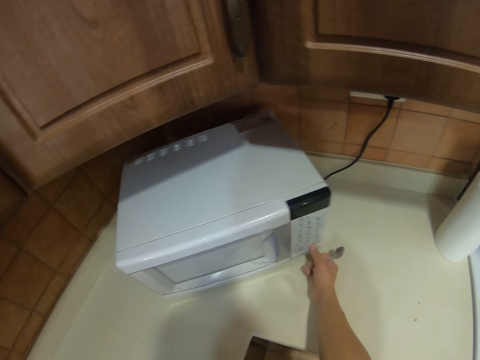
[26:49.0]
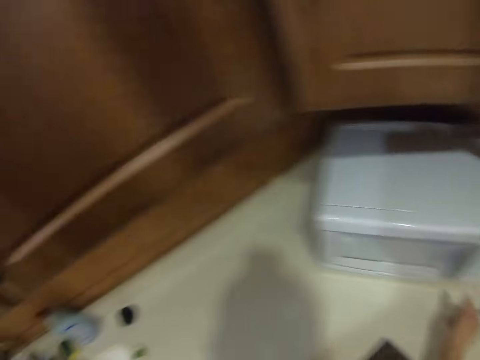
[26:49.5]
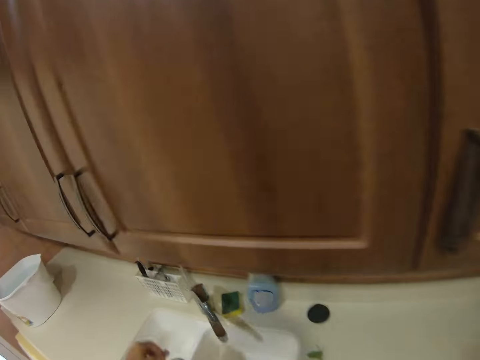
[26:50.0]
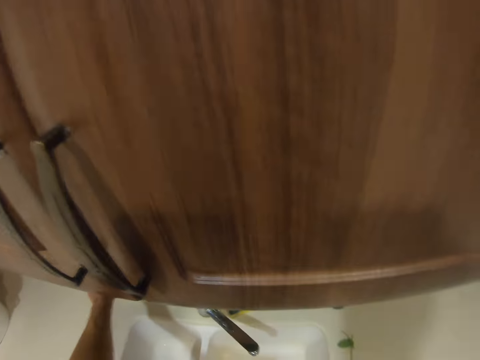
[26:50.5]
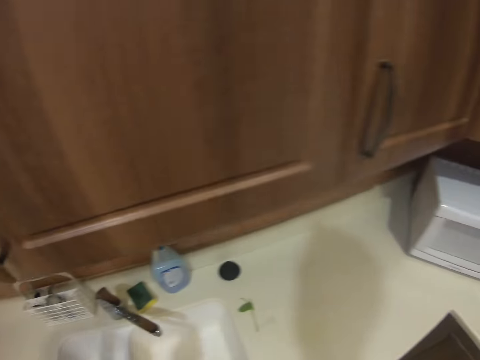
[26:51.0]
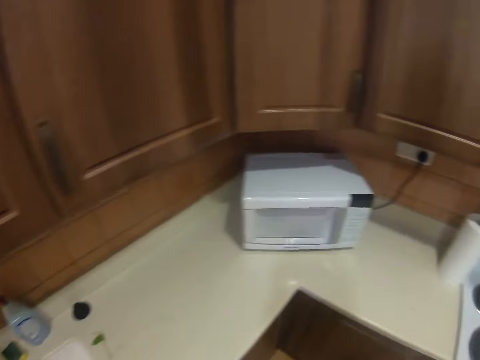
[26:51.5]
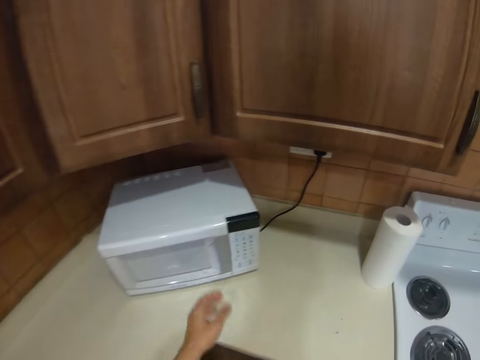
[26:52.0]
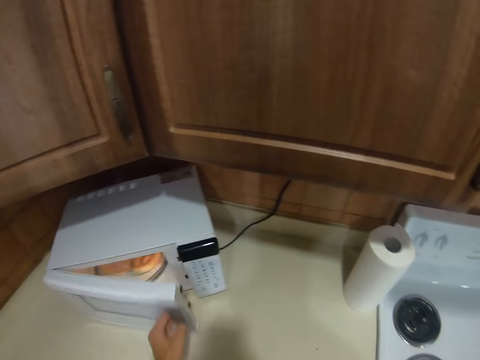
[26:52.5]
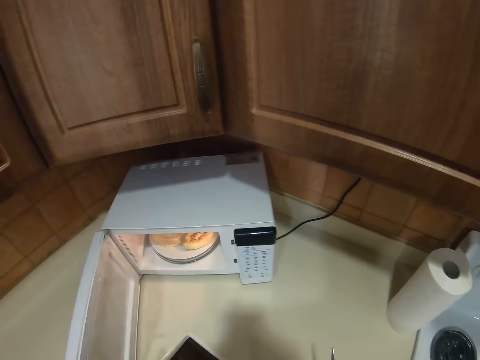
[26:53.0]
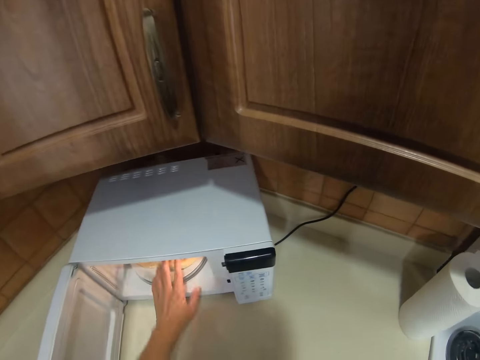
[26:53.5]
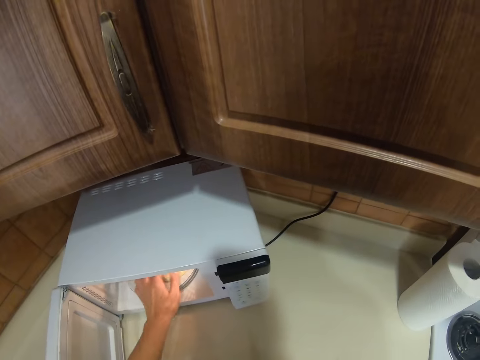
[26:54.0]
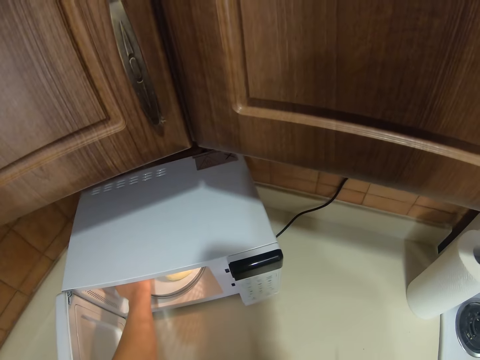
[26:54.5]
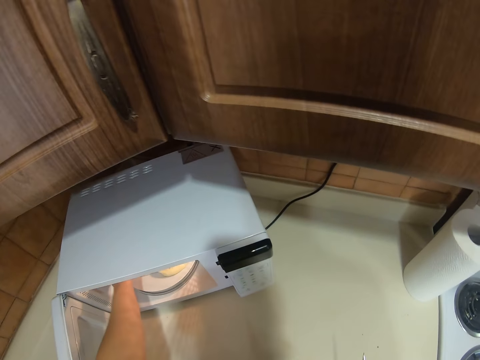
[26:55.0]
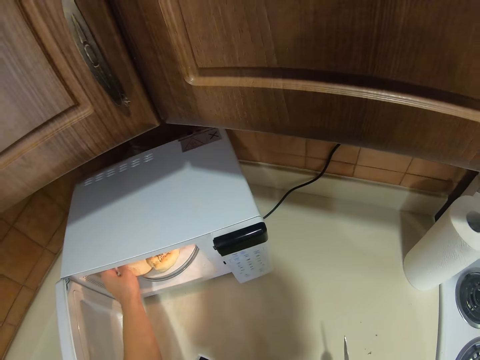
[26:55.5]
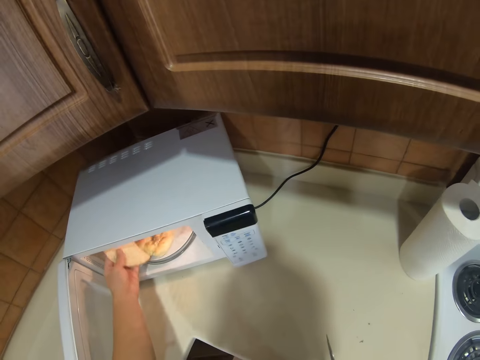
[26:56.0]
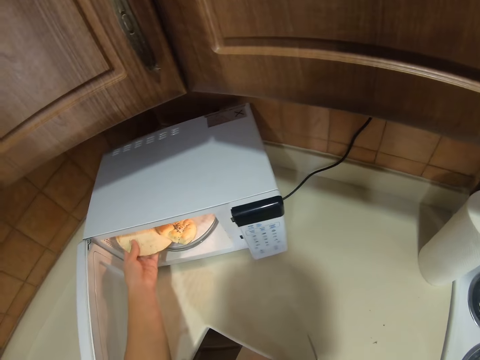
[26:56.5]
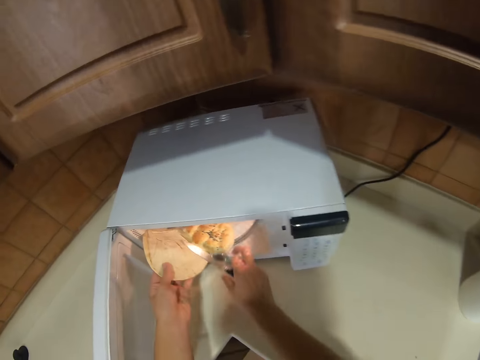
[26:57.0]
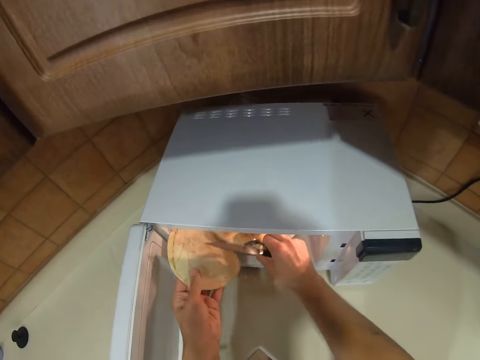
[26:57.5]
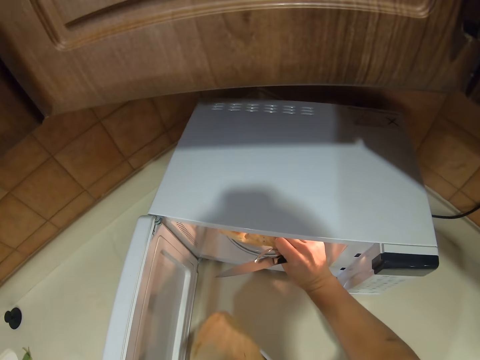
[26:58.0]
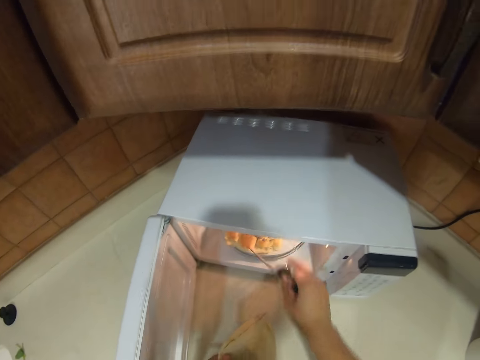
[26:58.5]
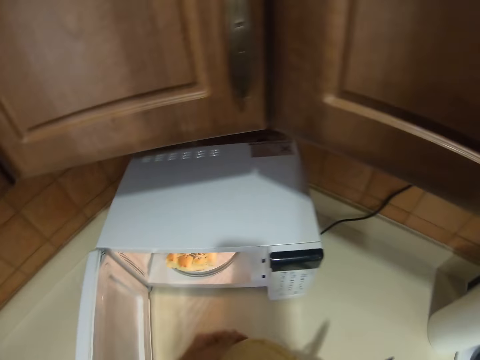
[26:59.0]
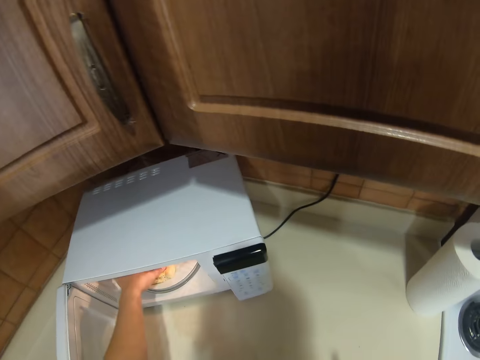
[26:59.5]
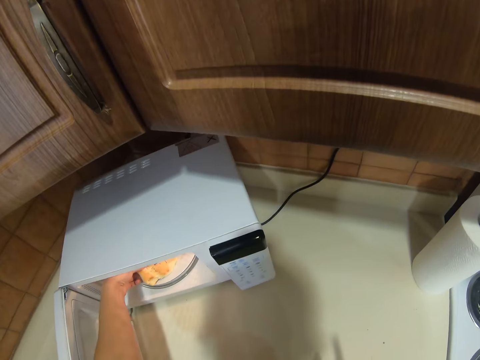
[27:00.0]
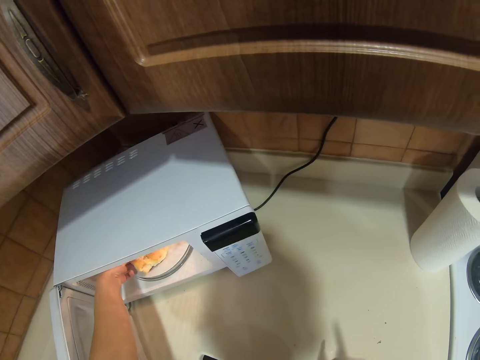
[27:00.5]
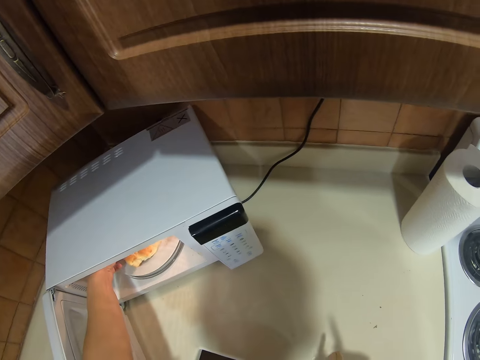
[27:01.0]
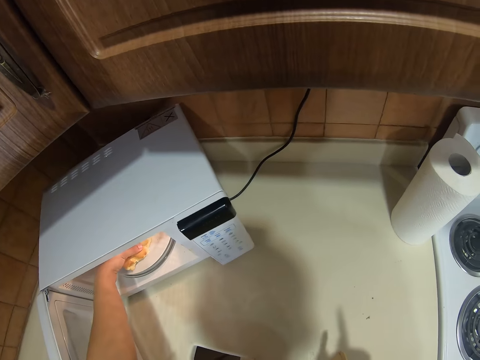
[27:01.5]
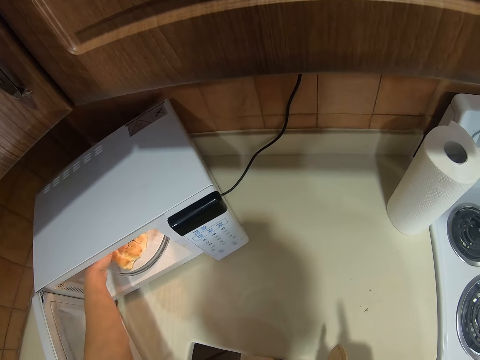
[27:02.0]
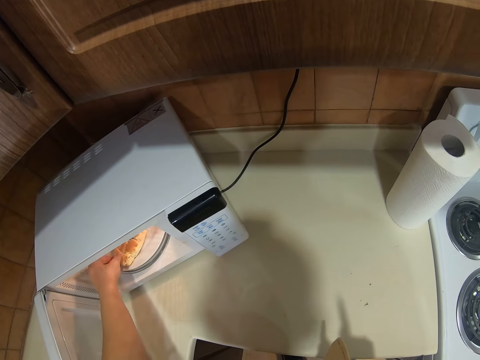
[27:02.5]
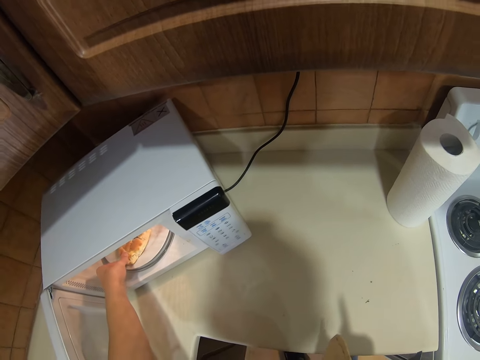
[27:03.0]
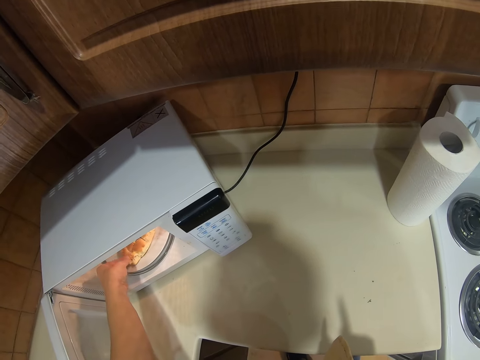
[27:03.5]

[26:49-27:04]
The camera wearer picks a knife from the cutlery holder. They open the microwave. They touch the food in the microwave. They remove the tortilla from the microwave. They move the food in the microwave.

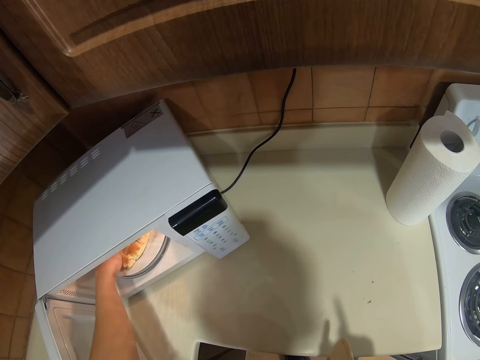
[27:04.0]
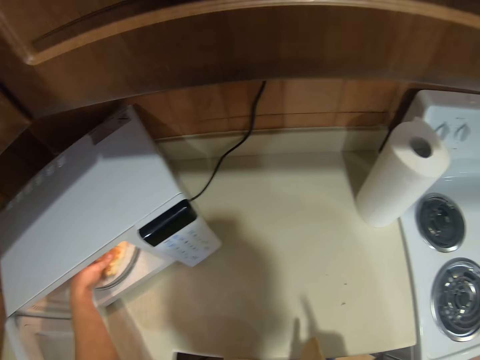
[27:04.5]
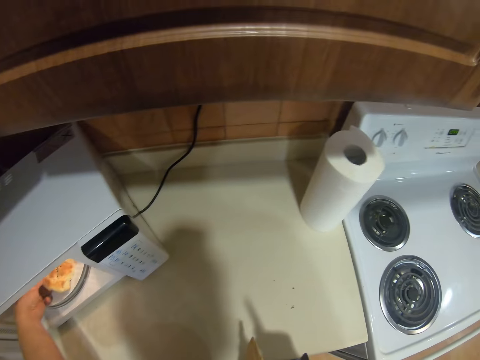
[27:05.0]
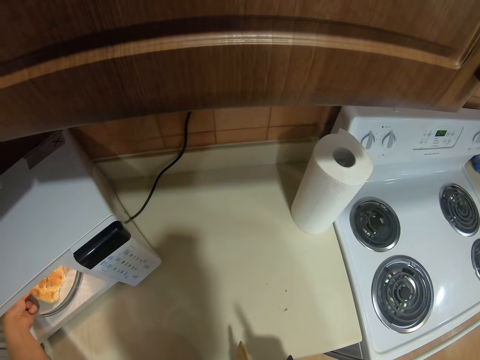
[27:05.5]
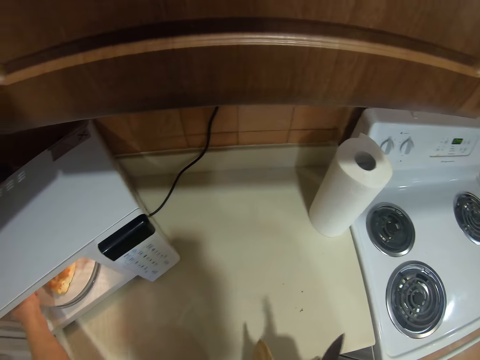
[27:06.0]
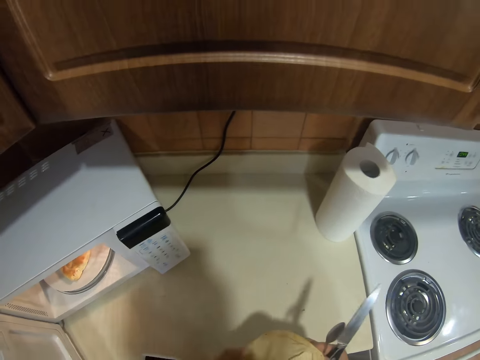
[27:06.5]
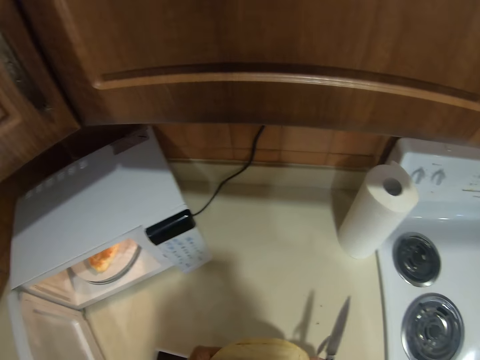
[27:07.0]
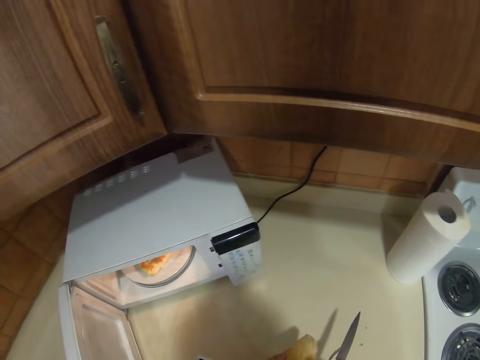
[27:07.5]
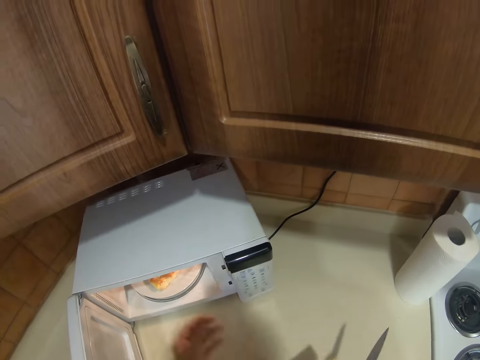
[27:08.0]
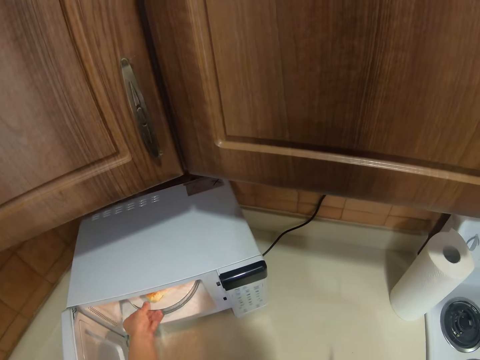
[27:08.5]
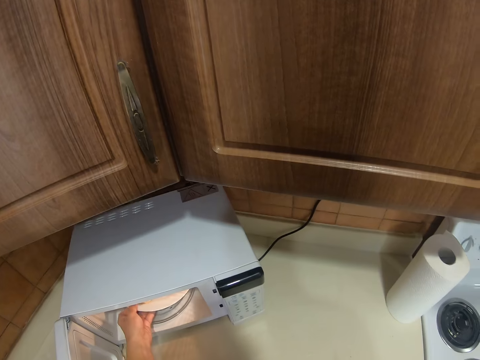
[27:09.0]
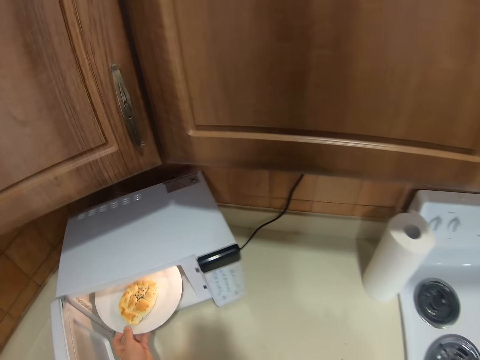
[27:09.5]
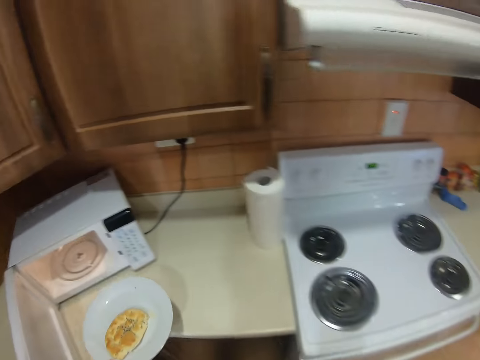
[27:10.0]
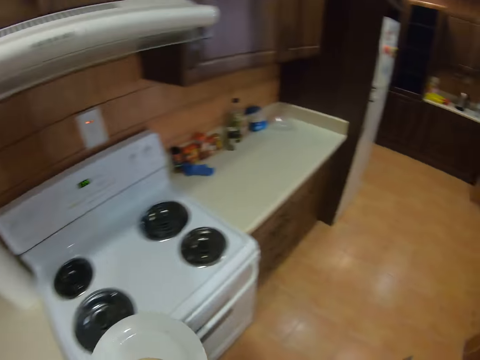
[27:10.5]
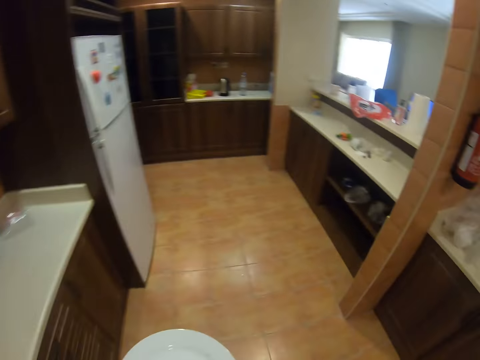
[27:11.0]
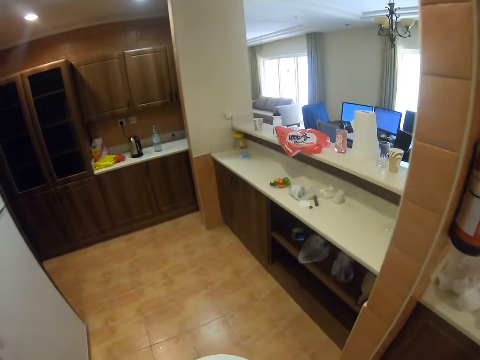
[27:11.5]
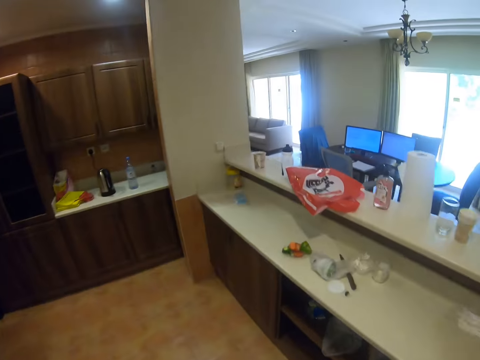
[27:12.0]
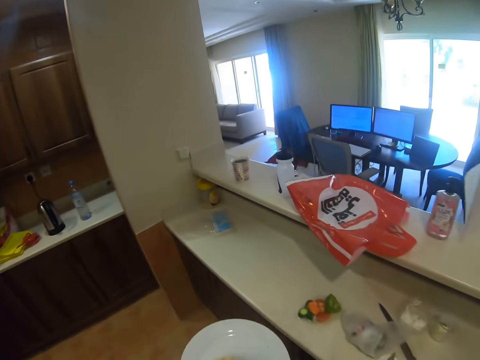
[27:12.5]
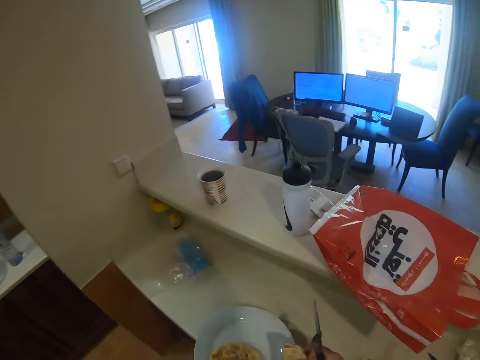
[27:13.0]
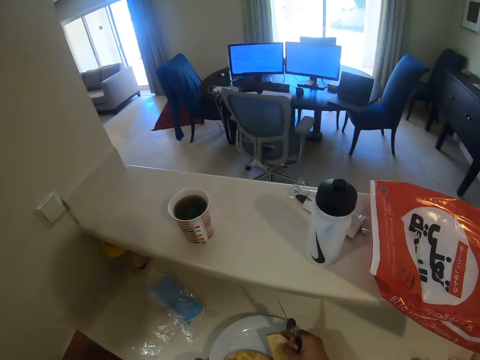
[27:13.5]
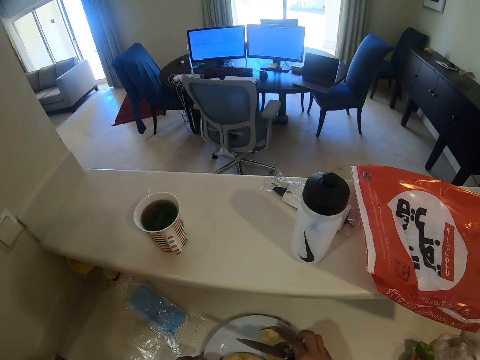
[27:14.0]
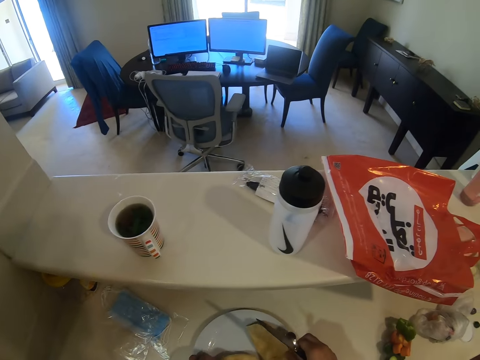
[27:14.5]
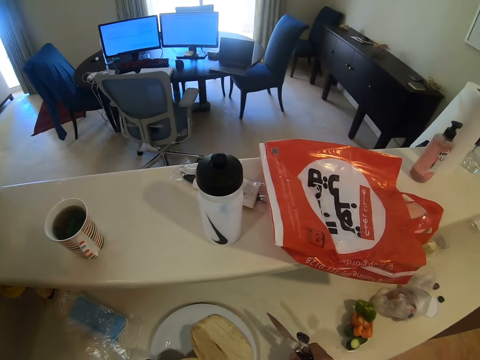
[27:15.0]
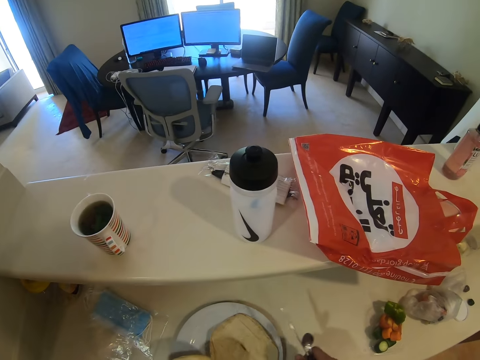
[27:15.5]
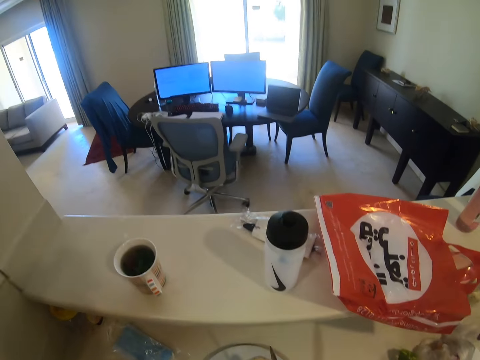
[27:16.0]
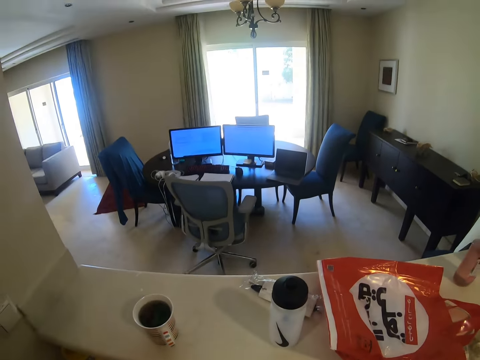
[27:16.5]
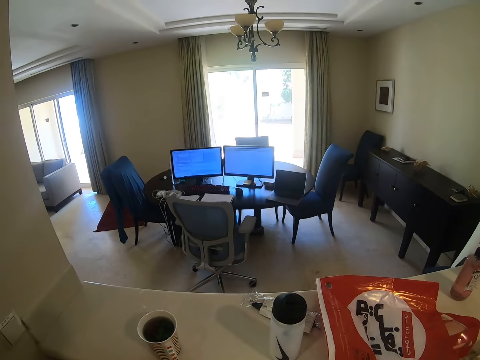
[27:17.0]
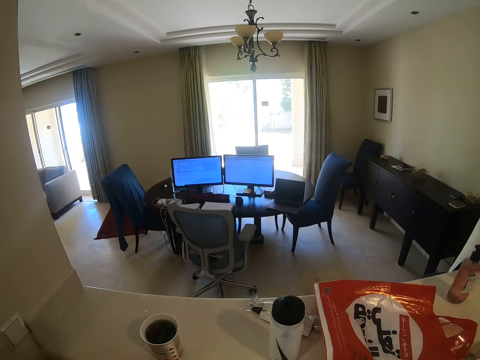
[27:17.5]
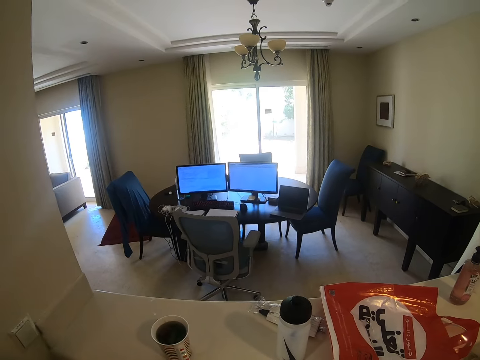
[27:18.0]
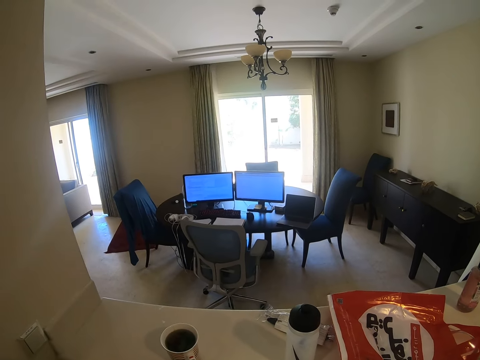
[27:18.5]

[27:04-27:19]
The camera wearer removes a plate of tortillas from the microwave. They take the plate of tortillas from the microwave and move around. They place the plate of tortillas on the table.
